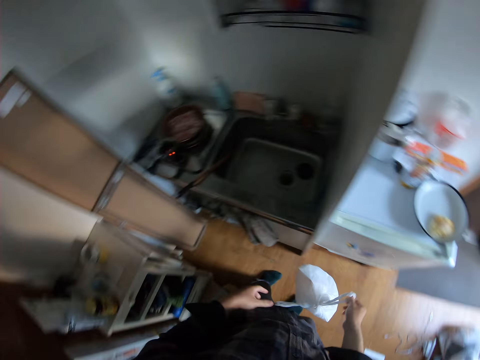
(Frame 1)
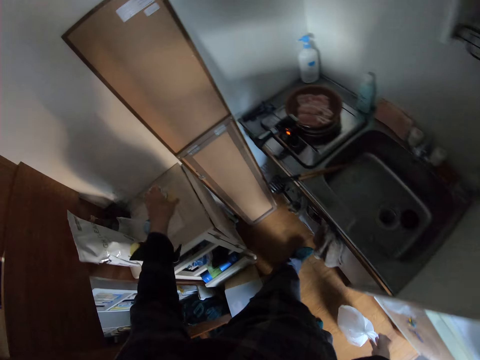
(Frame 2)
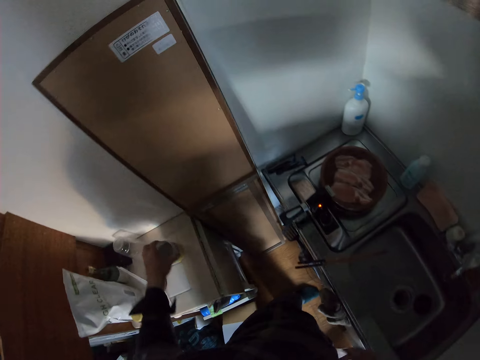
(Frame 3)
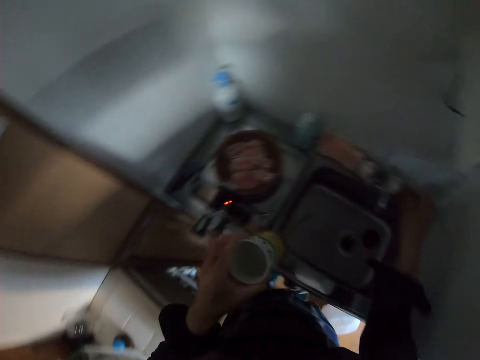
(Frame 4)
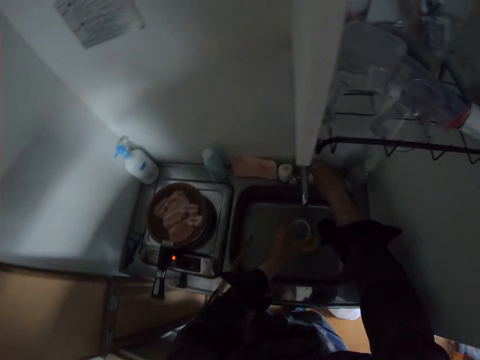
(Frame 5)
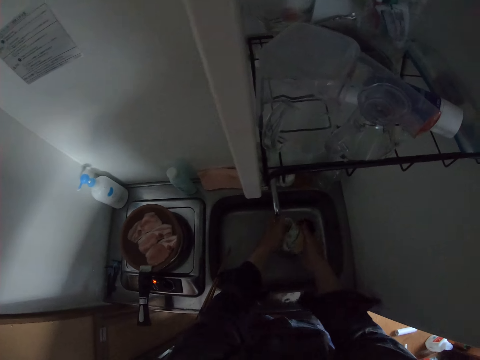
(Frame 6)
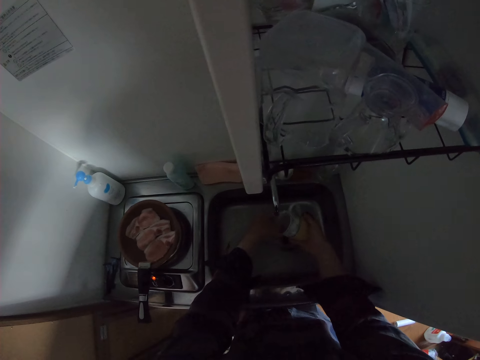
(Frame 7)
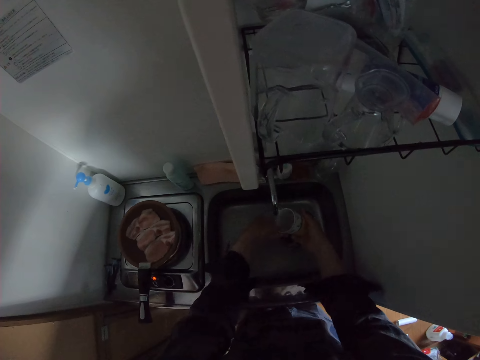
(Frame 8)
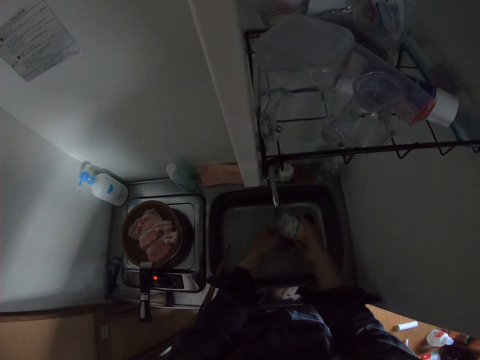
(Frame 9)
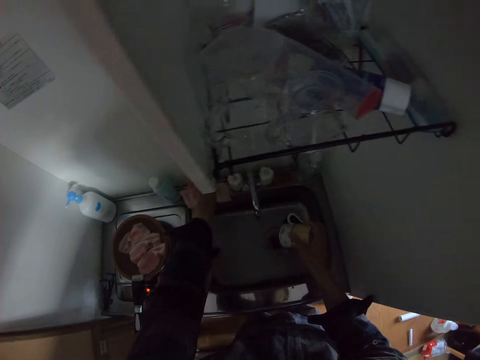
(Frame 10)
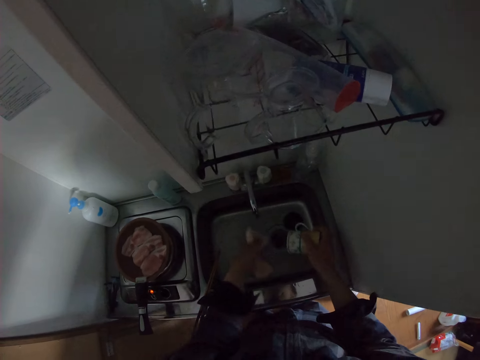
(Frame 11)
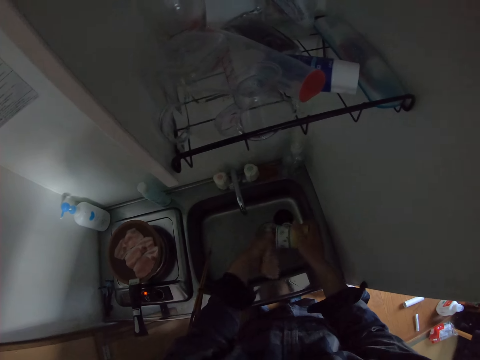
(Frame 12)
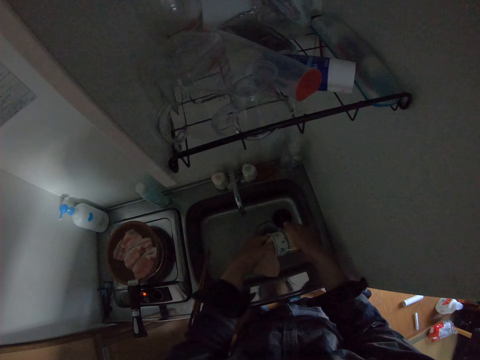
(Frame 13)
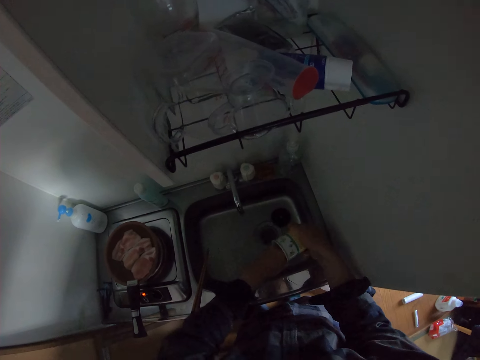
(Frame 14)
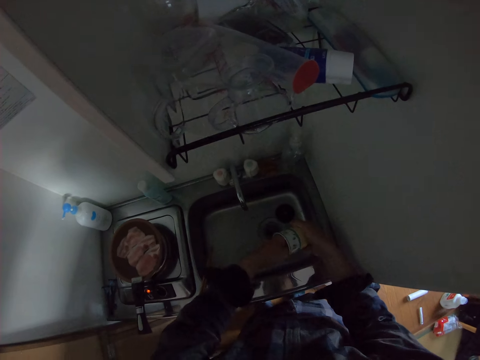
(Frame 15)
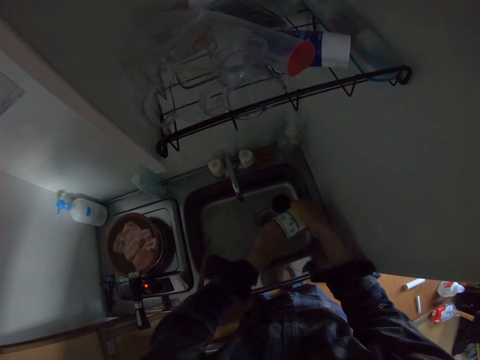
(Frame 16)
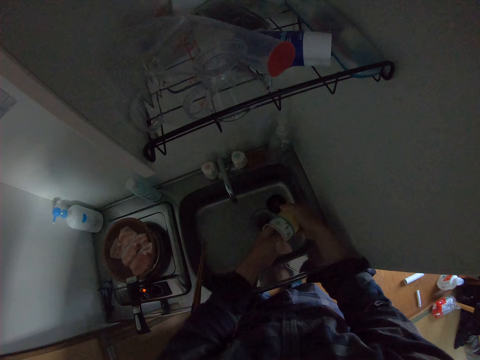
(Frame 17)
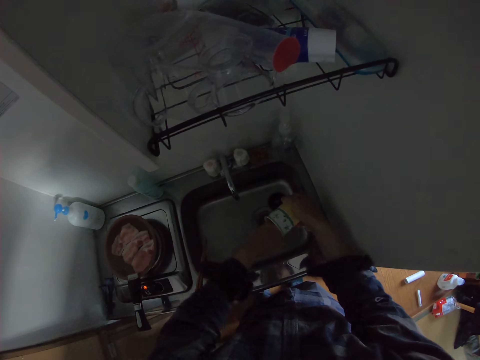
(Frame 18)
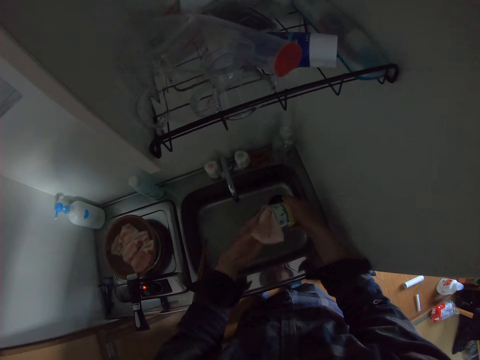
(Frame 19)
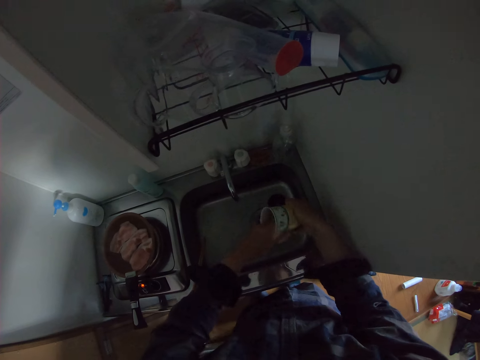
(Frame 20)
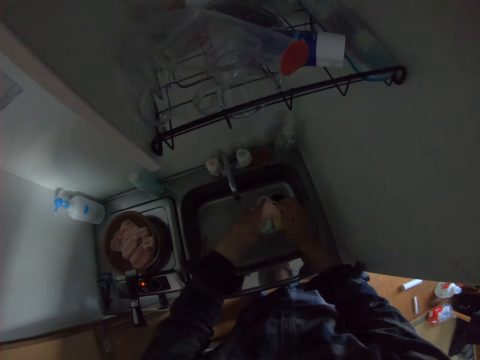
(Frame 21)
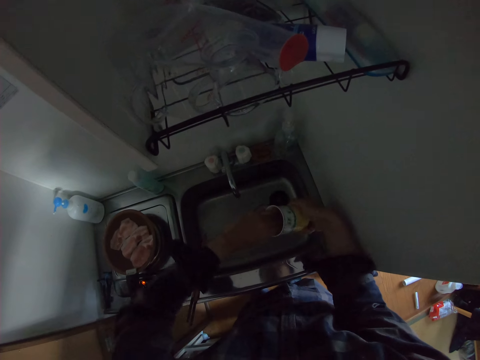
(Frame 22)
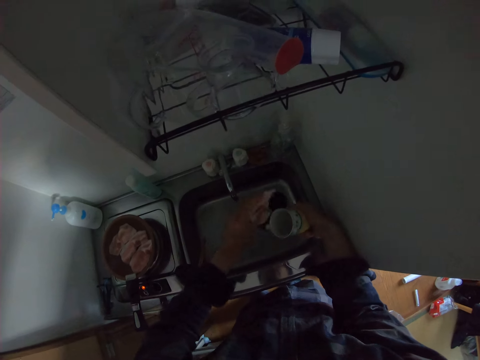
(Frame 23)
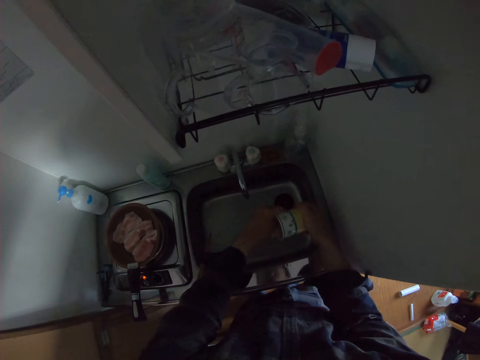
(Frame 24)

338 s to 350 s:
The camera wearer drops the nylon on the floor. They take the cup on the table. They turn on the tap. They rinse the cup. They take the scrub sponge. They wash the cup with the scrub sponge.

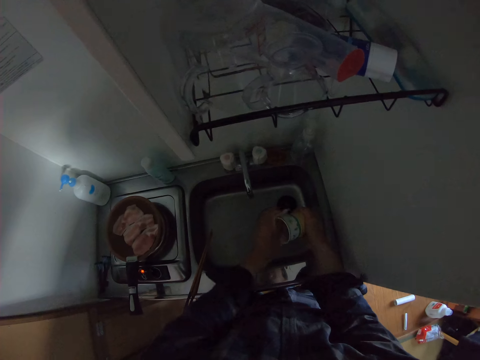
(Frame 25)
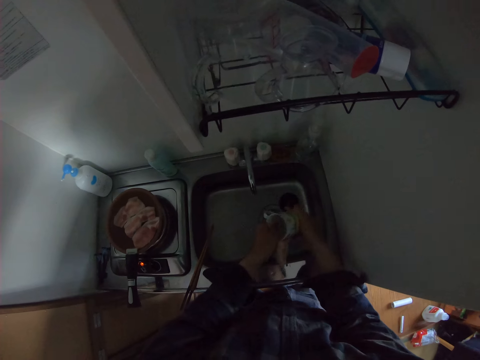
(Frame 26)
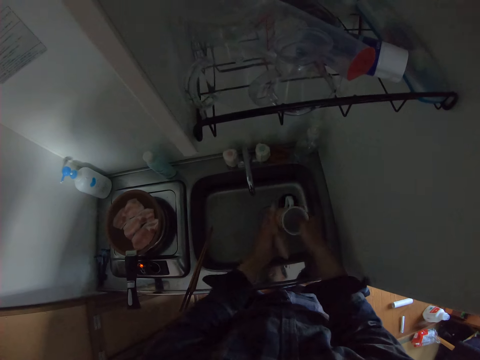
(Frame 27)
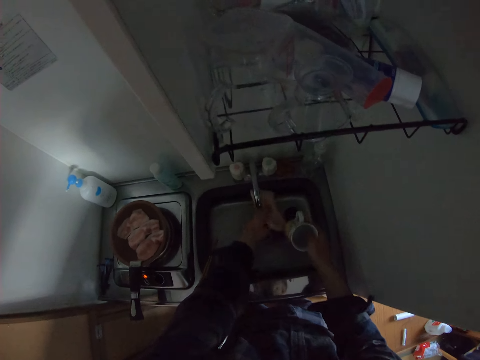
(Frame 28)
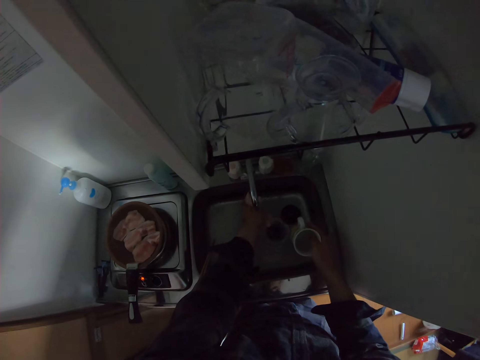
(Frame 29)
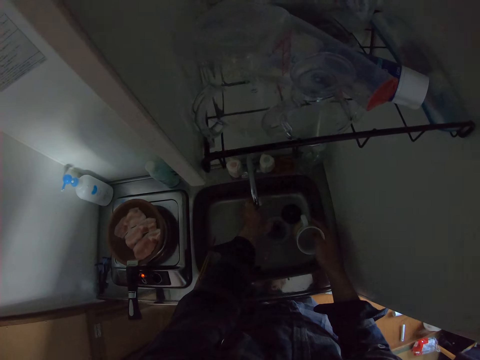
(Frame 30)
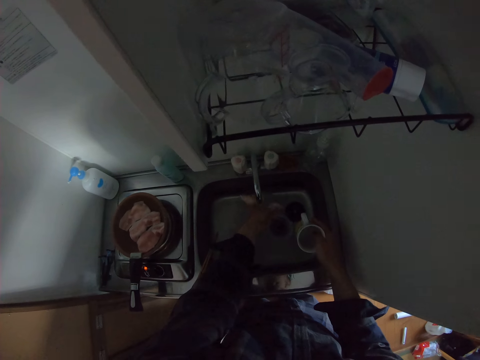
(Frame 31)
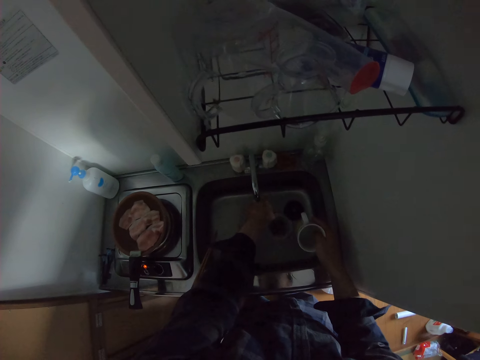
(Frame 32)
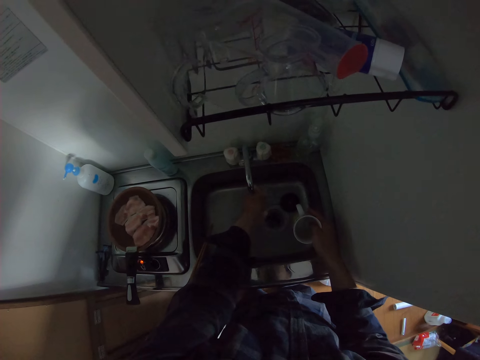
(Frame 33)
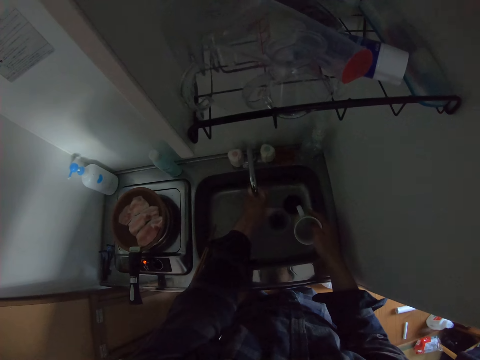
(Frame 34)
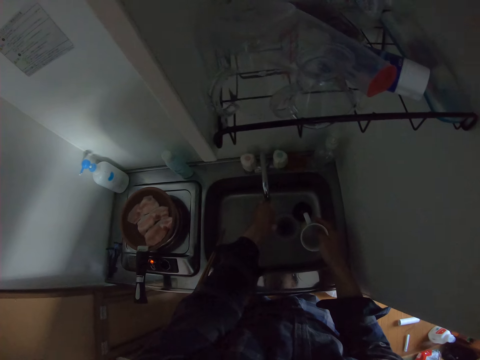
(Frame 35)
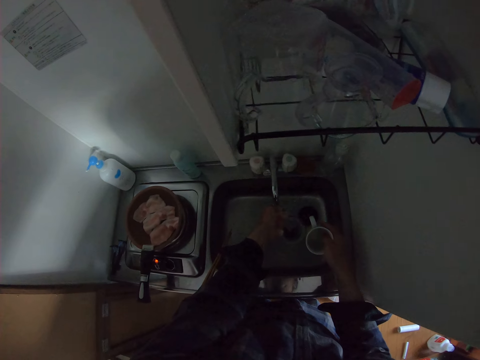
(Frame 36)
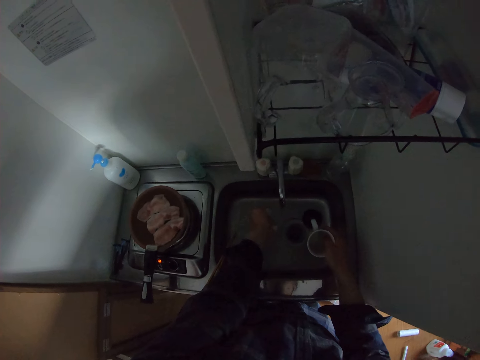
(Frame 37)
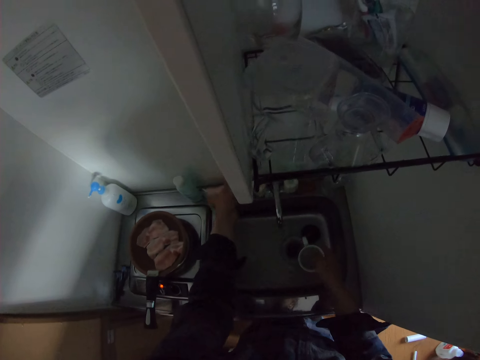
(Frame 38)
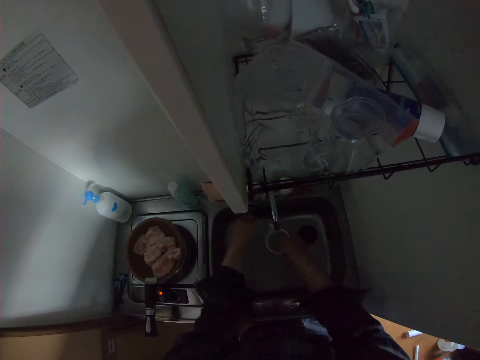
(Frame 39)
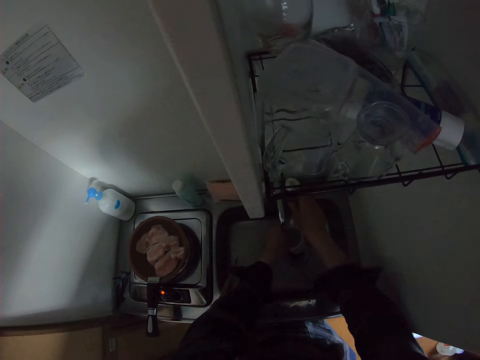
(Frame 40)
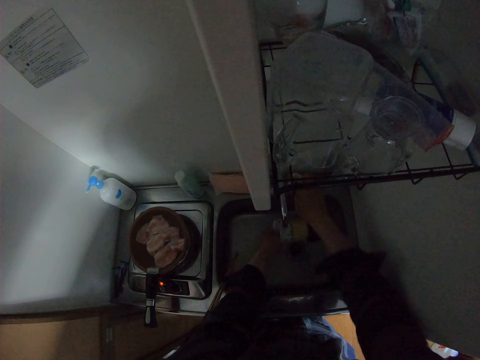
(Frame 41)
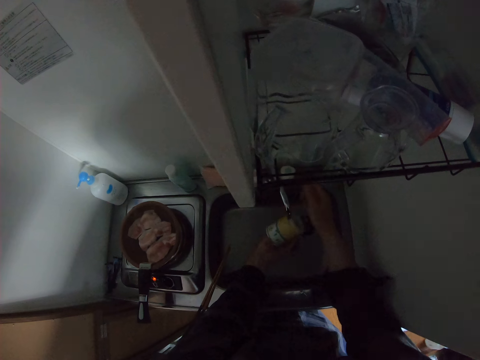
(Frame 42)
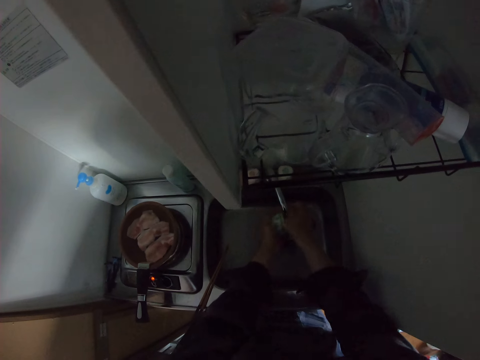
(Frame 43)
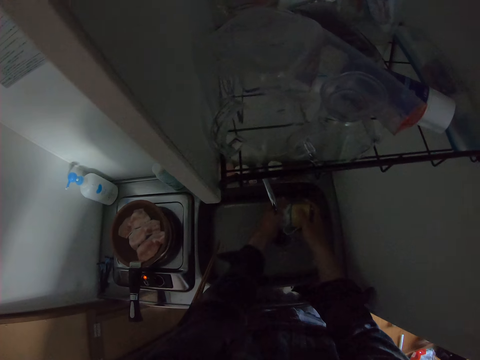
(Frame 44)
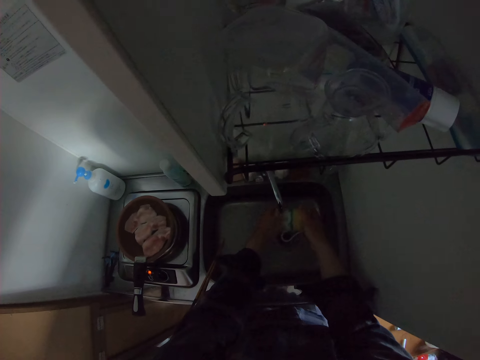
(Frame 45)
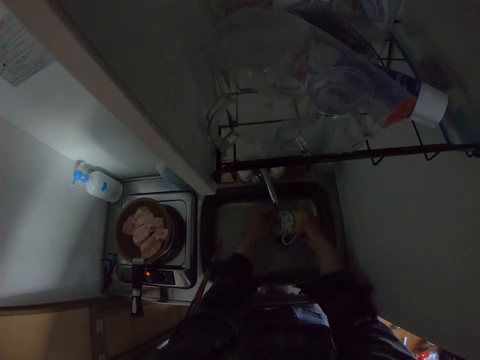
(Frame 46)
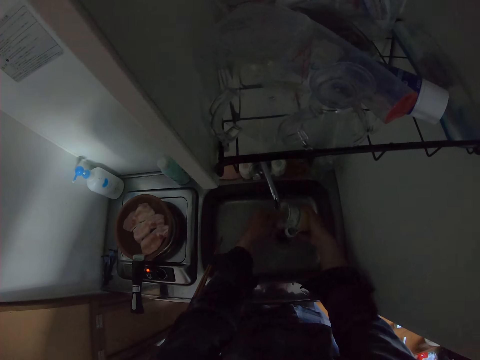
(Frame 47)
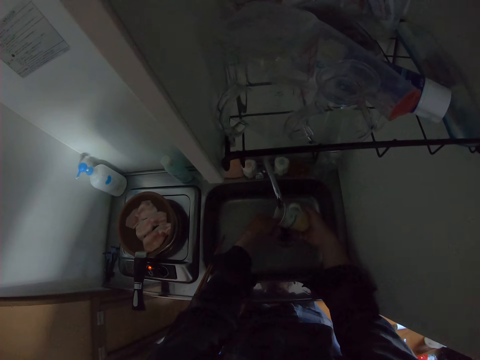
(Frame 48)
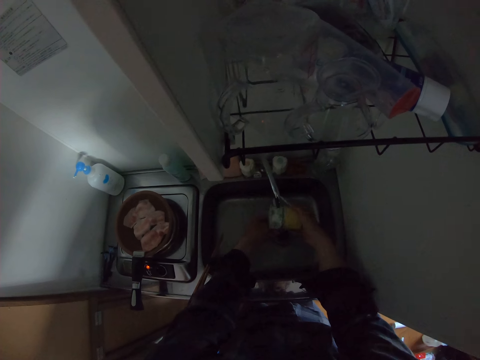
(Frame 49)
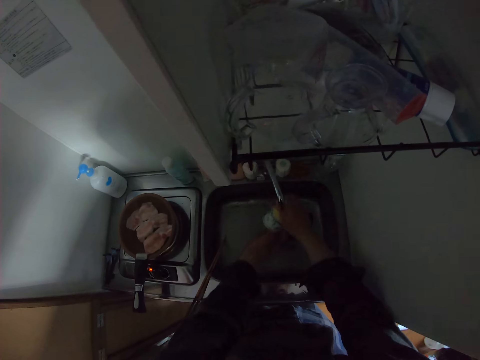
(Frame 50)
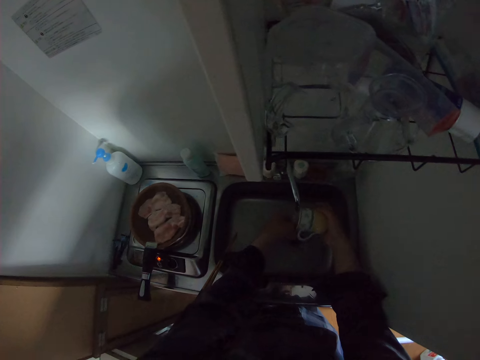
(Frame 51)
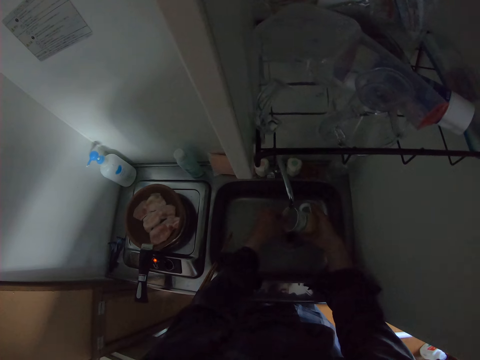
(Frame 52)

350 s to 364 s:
The camera wearer cleans the scrub sponge. They put down the scrub sponge. They rinse the cup.
